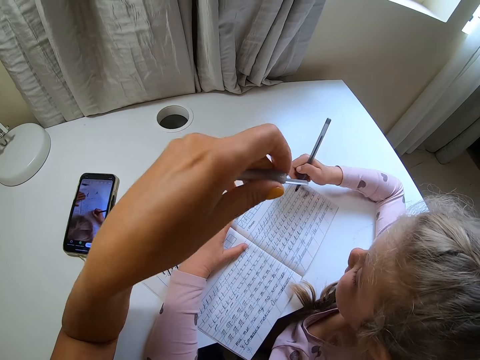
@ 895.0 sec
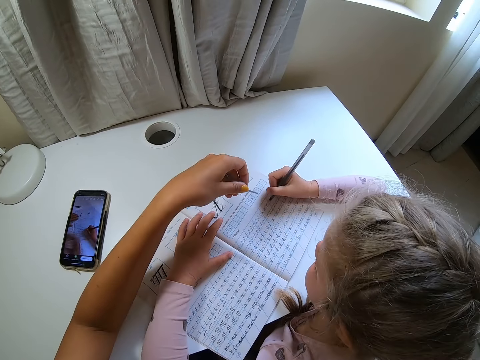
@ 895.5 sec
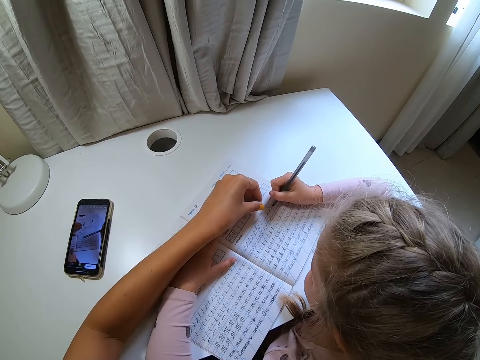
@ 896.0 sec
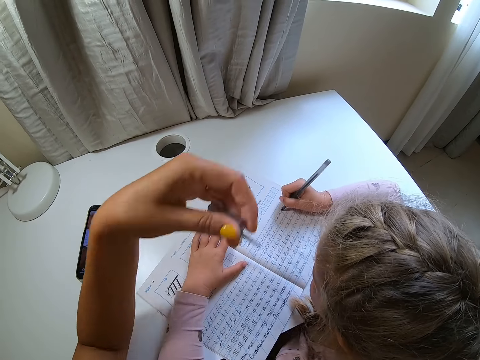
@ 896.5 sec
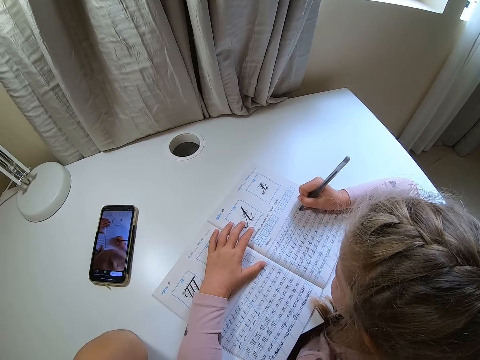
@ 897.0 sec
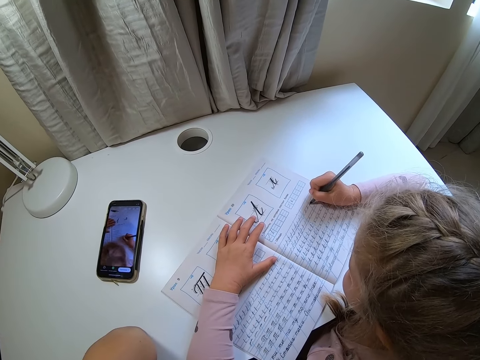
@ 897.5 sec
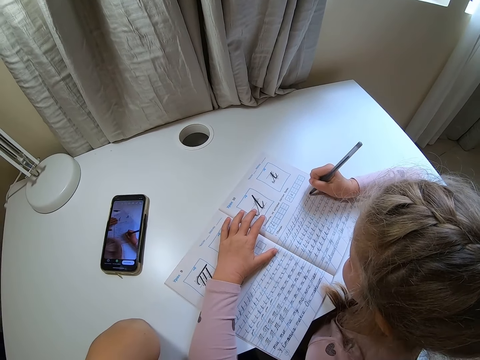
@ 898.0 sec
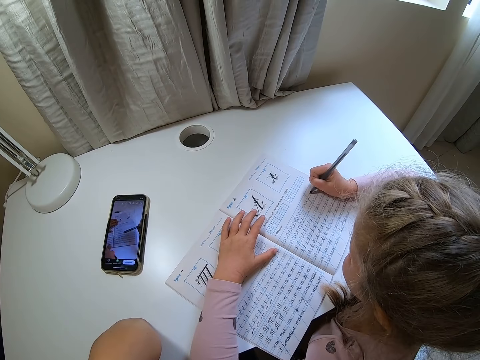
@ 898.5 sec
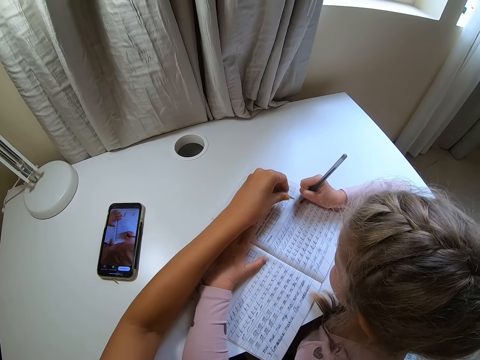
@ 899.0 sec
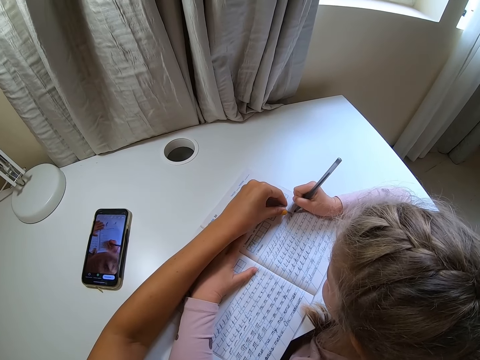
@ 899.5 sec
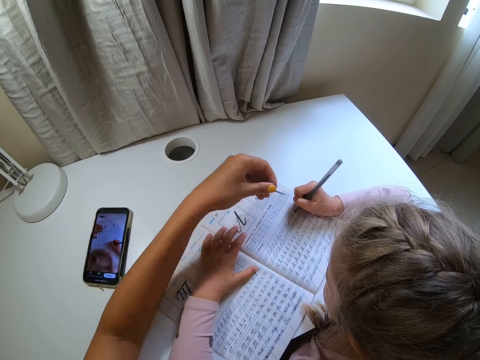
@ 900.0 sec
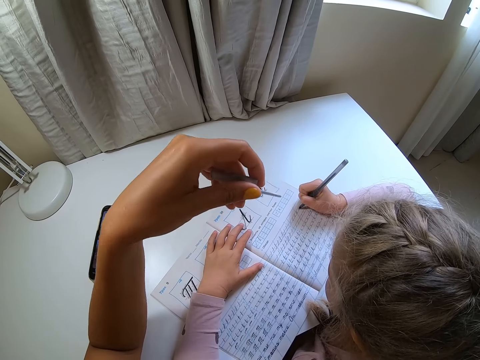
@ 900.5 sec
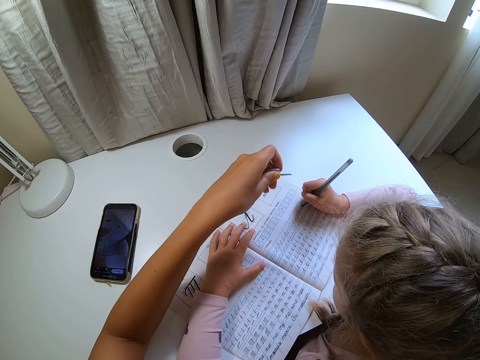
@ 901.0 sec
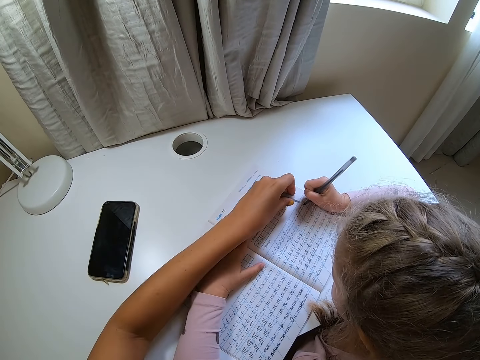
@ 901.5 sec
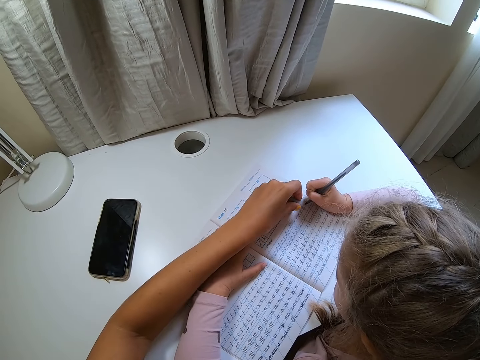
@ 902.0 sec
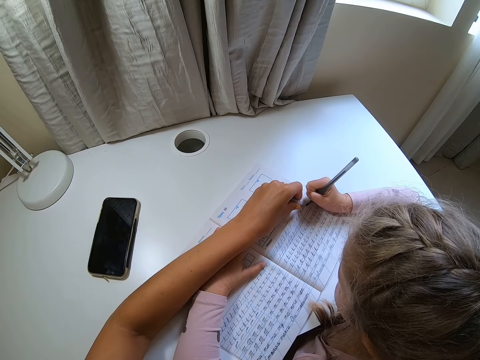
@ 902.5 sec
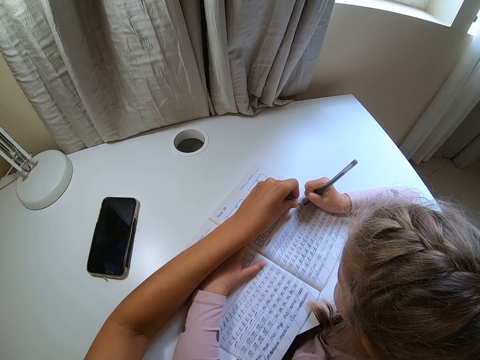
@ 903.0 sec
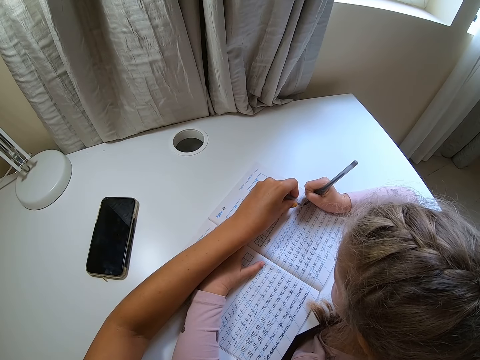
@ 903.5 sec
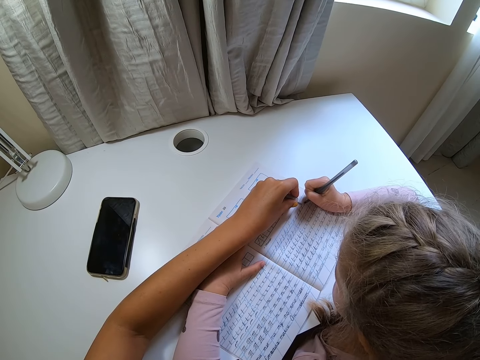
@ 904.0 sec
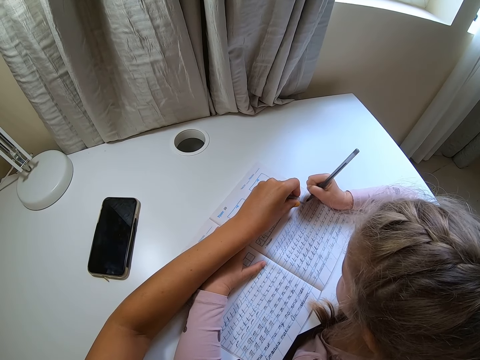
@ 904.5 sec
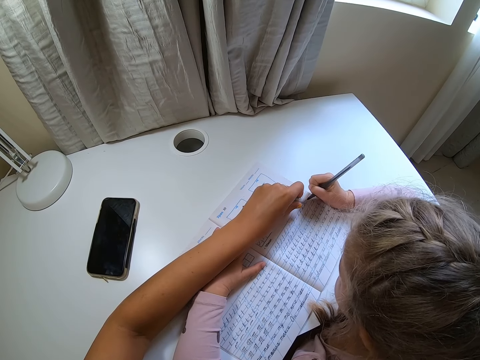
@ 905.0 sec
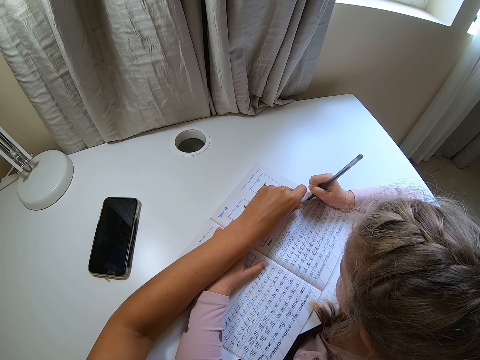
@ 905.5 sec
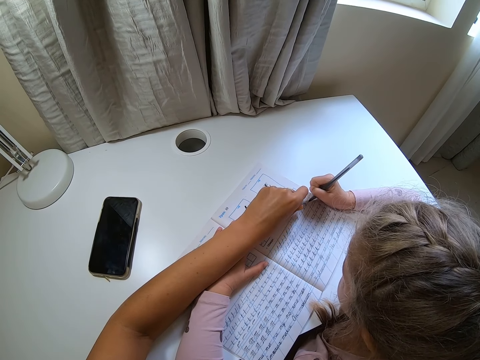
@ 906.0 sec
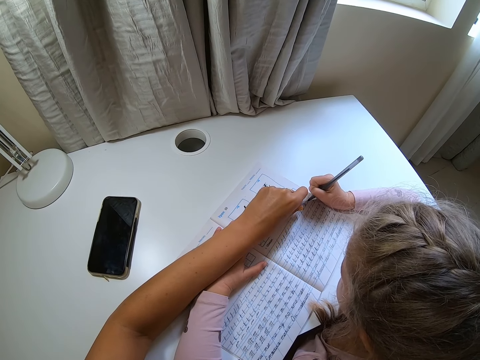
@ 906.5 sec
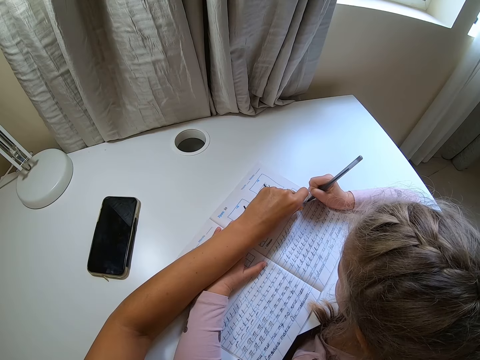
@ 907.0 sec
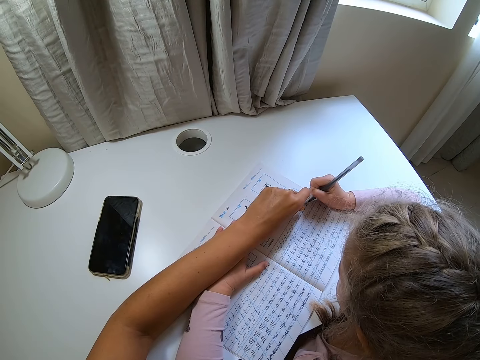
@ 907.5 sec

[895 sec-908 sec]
A child lifts a pen. The camera wearer points at the book with a pen cap. The child writes on the book. The camera wearer moves the hand away from the book. They point at the book with the pen cap. They move the hand away from the book. They point at the book.

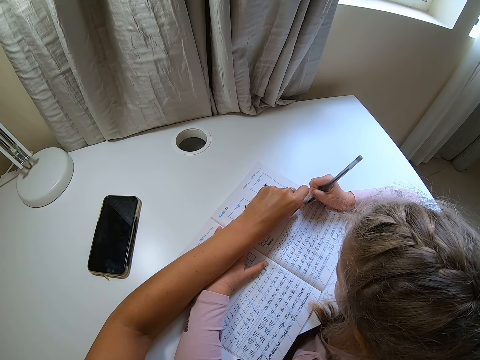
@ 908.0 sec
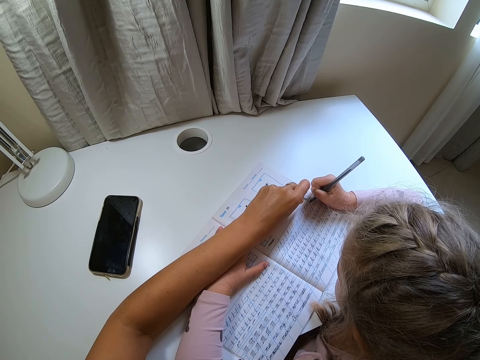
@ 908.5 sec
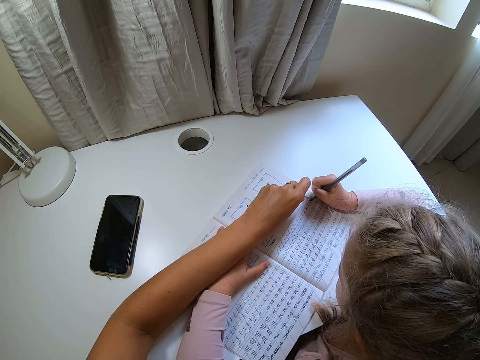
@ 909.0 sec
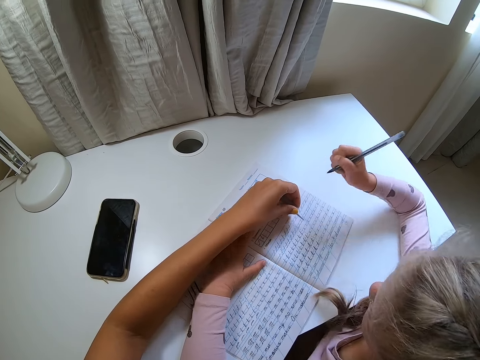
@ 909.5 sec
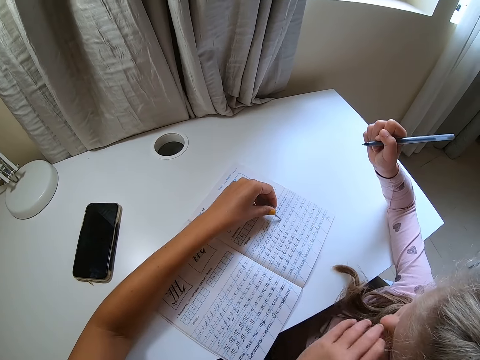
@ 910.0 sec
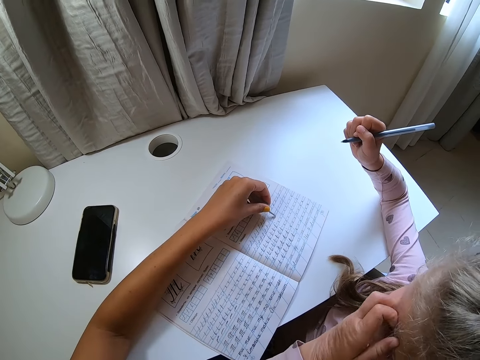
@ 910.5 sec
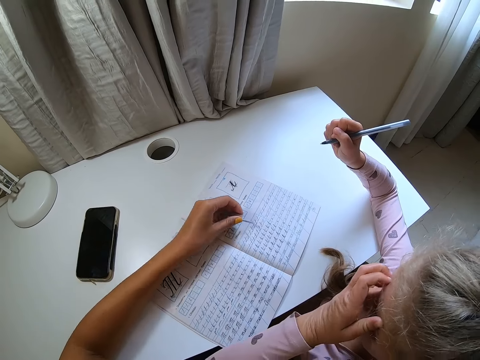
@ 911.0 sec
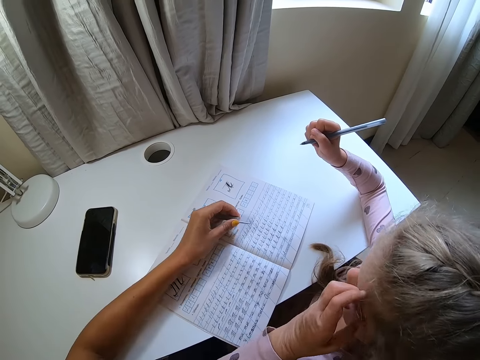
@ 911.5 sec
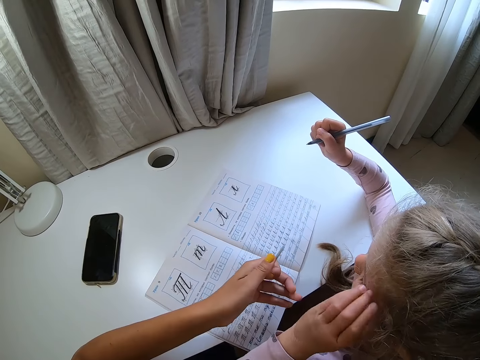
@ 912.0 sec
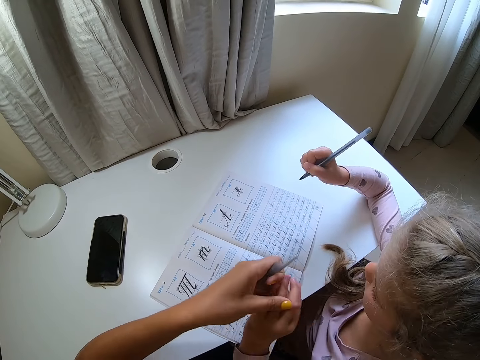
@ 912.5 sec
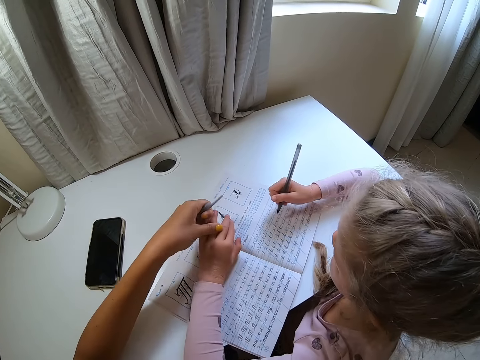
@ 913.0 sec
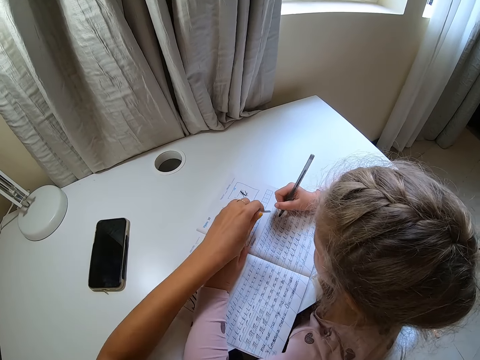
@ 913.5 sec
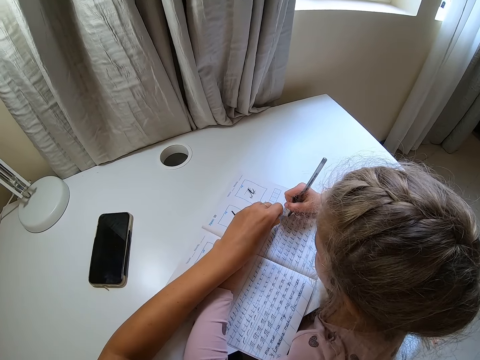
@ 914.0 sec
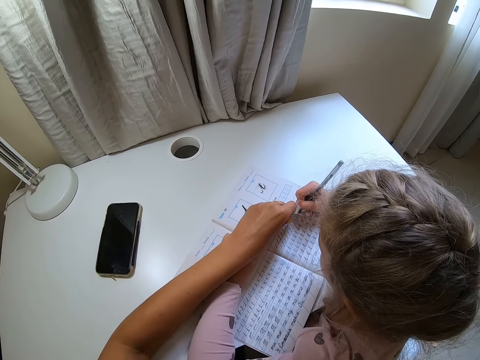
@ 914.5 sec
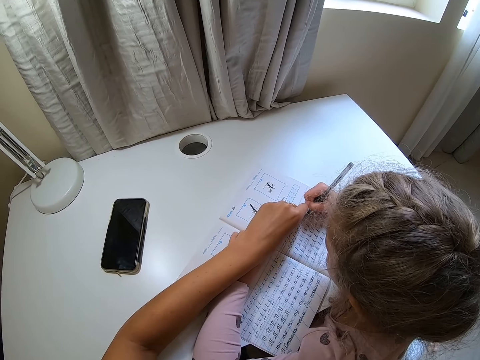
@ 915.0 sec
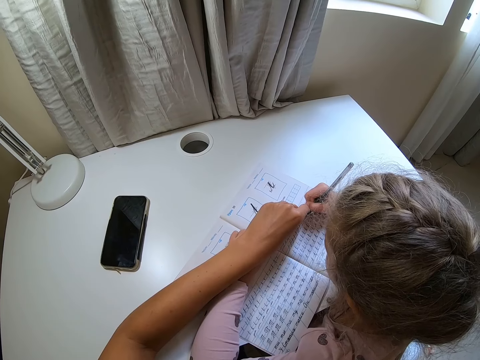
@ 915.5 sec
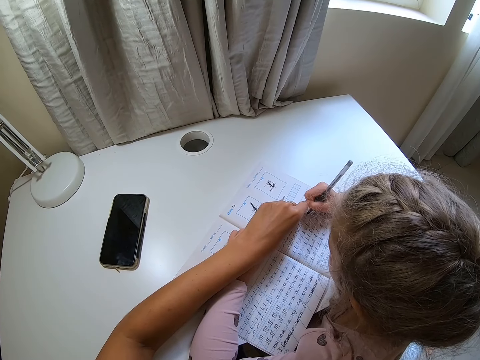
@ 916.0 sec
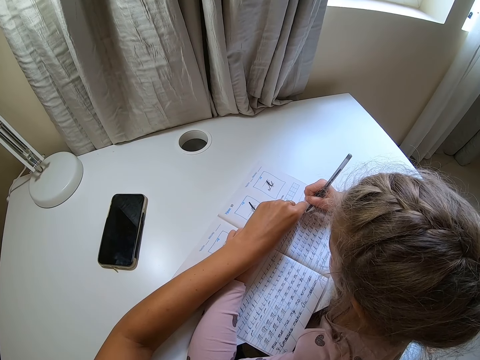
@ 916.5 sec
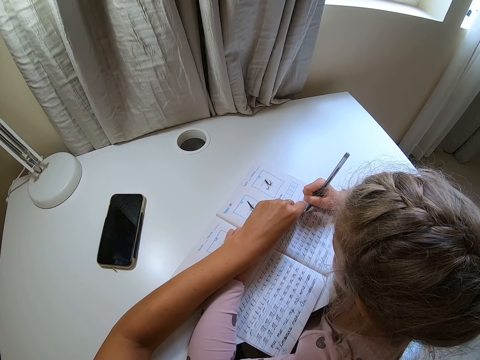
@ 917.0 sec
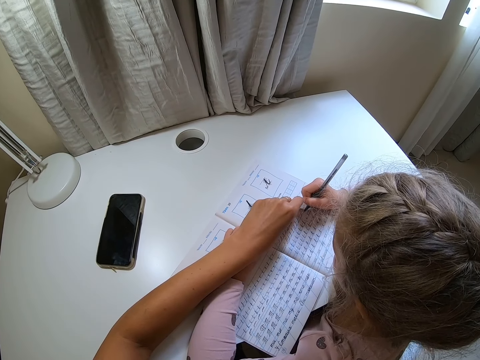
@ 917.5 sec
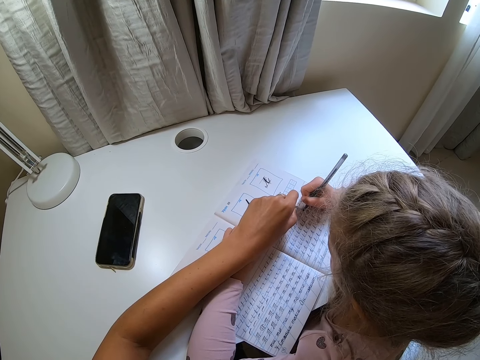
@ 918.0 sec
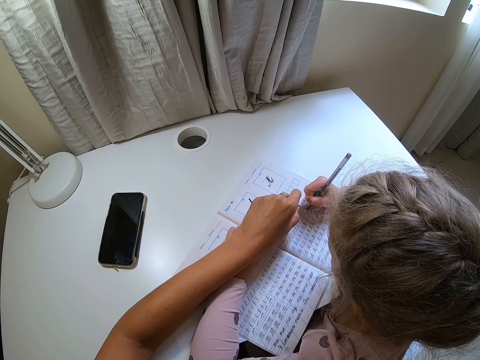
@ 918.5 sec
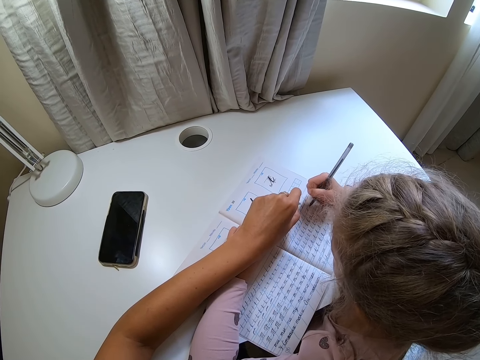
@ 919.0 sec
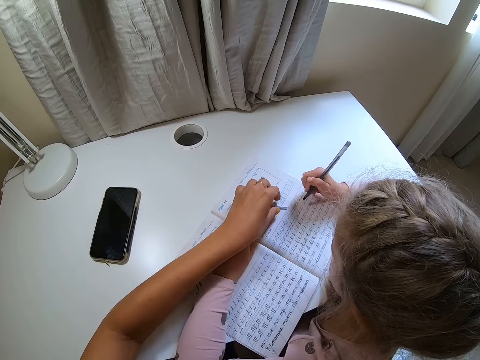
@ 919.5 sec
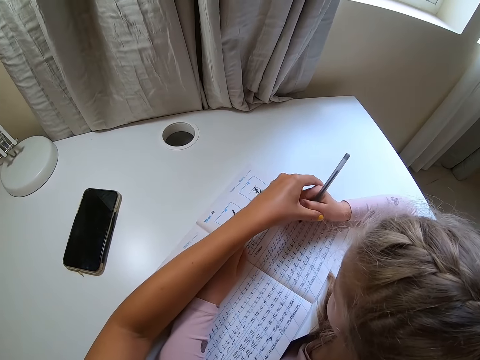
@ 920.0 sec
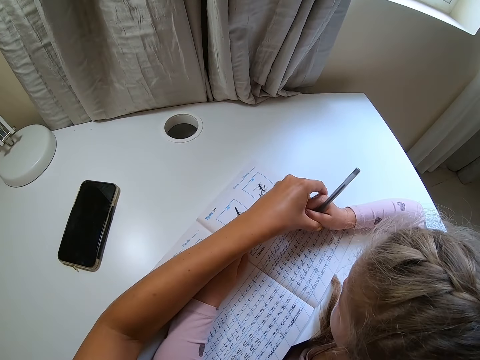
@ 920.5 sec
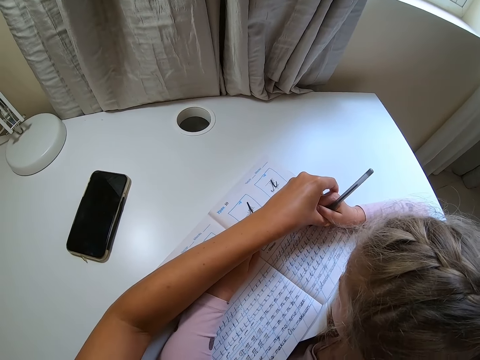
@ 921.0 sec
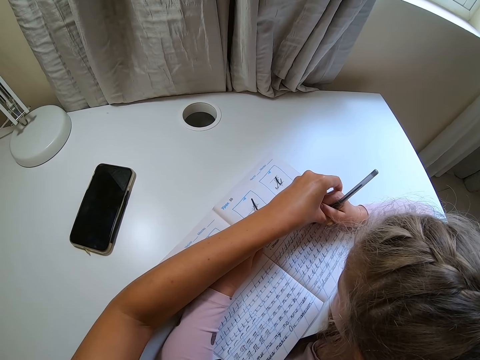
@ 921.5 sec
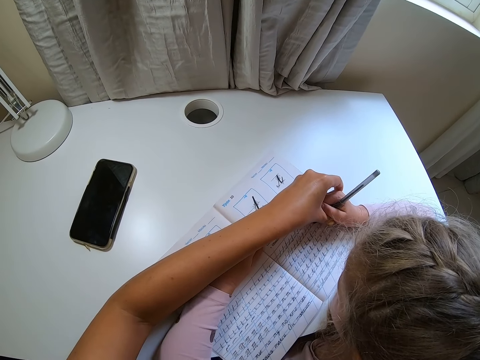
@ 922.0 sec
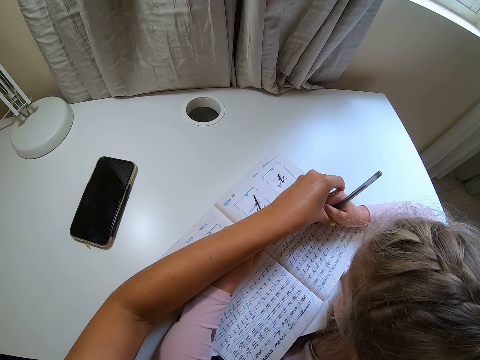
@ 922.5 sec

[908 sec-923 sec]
A child lifts a pen. The child scratches the face. The camera wearer moves the book. They point at the book. They hold the child's hand and put the child's hand on the book. The child holds the book. The camera wearer points at the book. The child writes on the book. The camera wearer drops a pen cap. They hold the child's hand.
